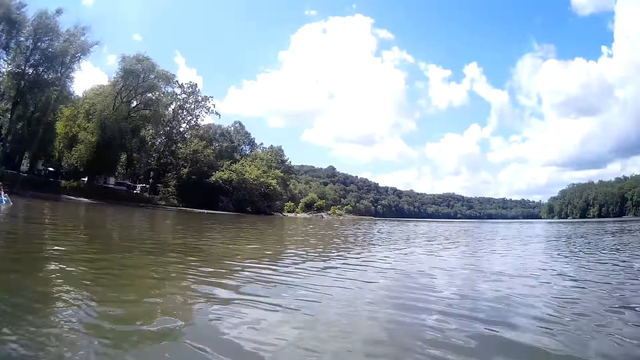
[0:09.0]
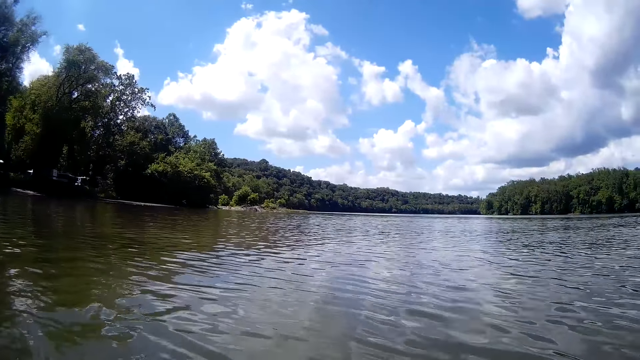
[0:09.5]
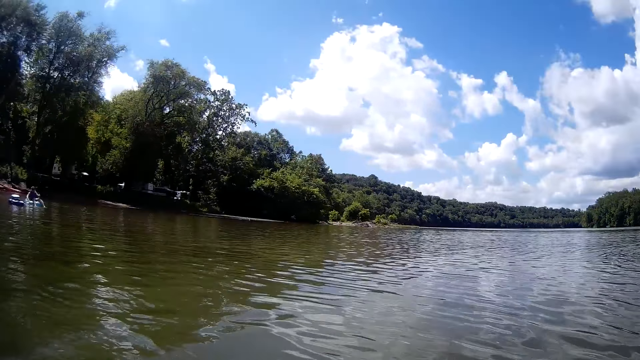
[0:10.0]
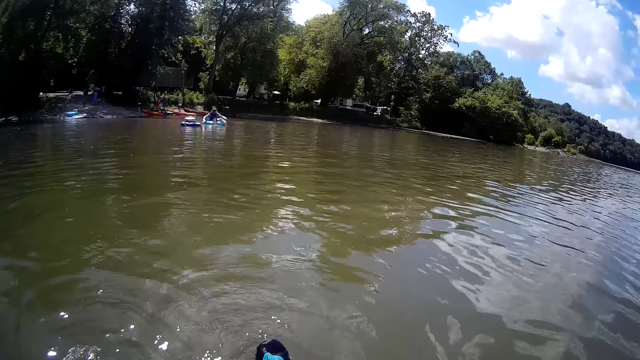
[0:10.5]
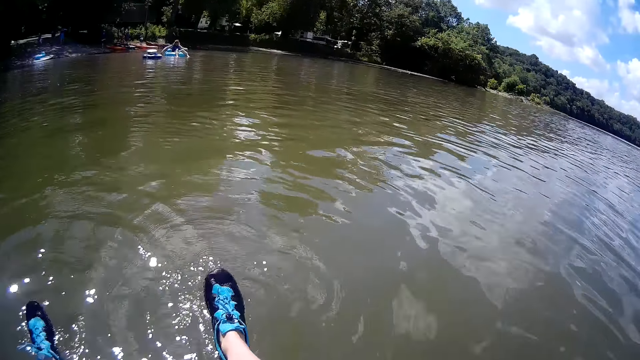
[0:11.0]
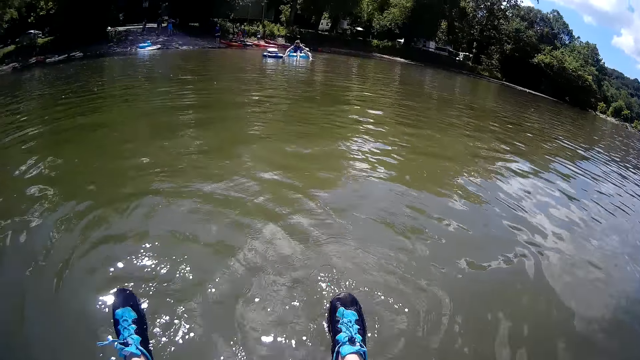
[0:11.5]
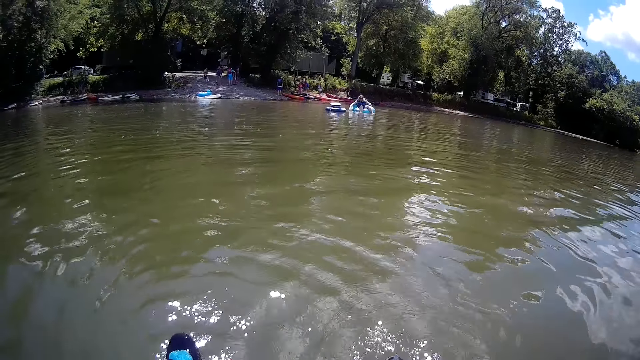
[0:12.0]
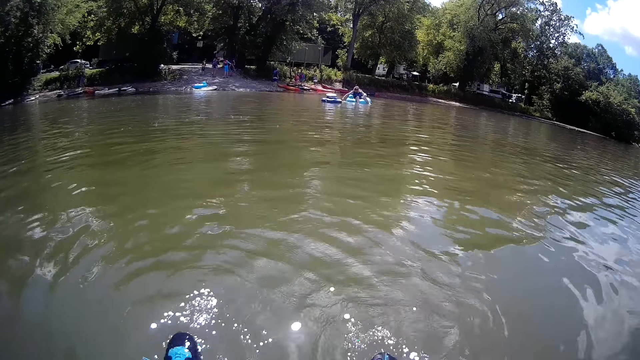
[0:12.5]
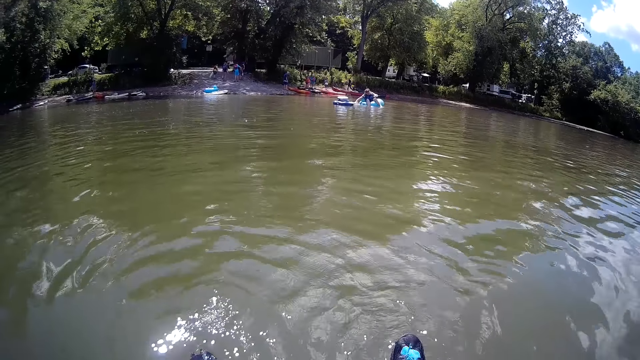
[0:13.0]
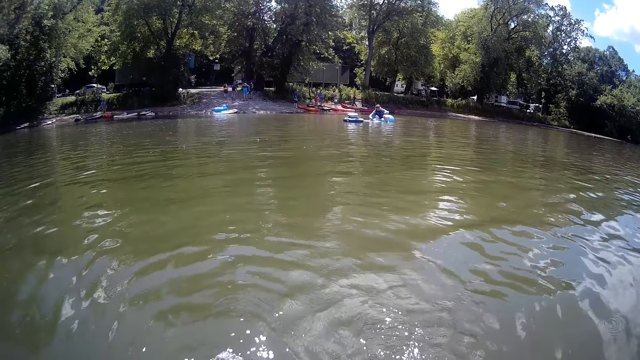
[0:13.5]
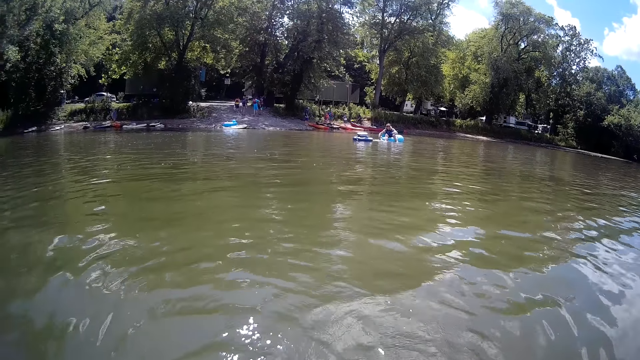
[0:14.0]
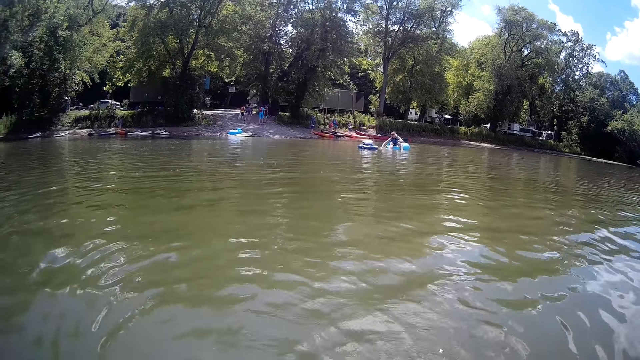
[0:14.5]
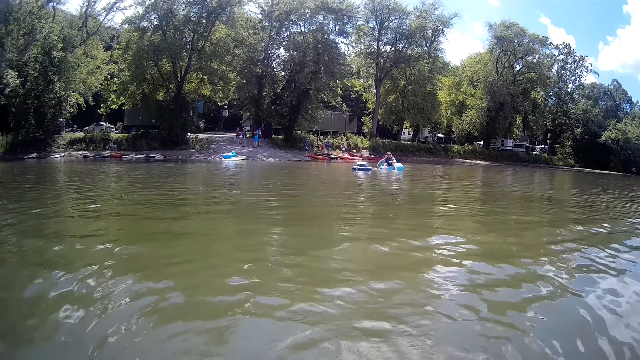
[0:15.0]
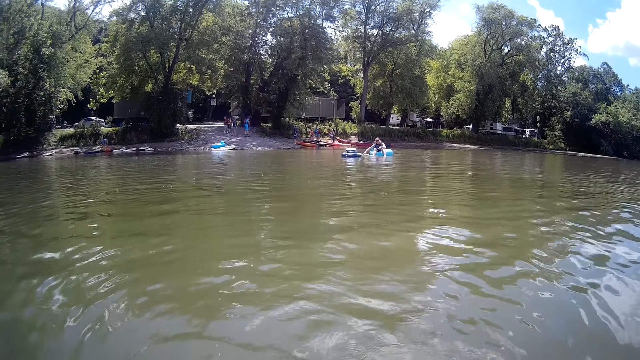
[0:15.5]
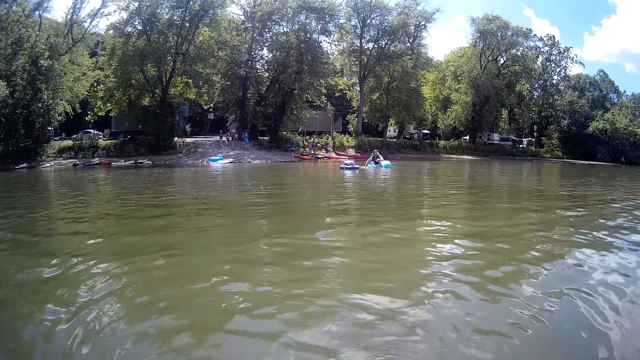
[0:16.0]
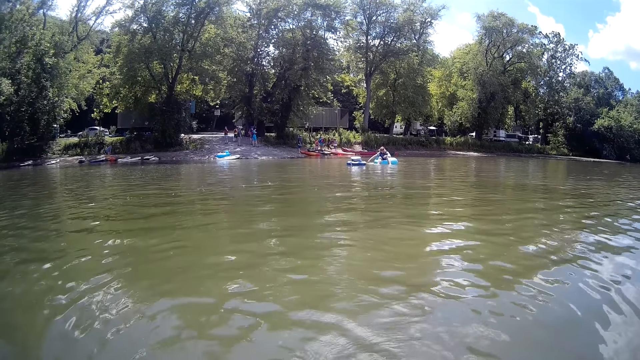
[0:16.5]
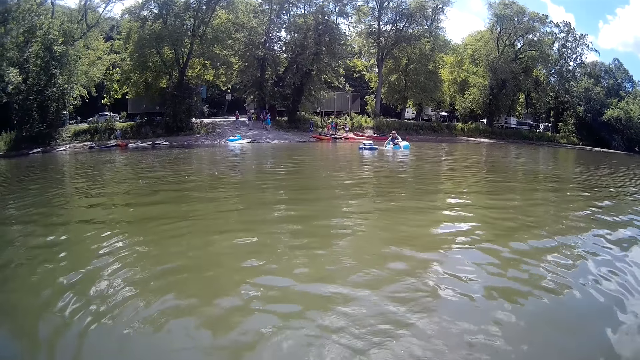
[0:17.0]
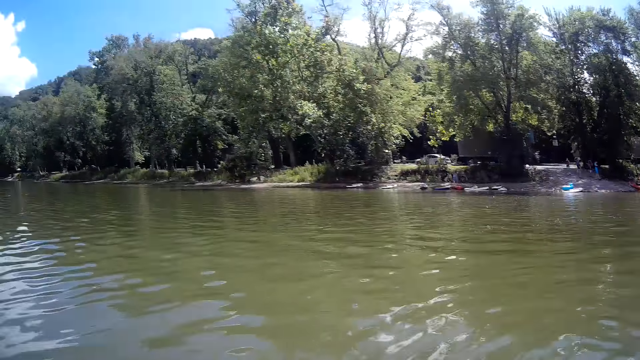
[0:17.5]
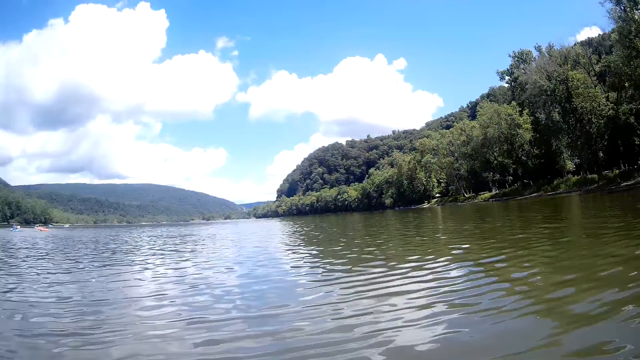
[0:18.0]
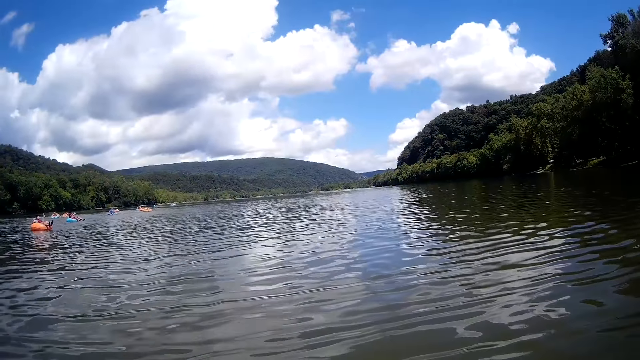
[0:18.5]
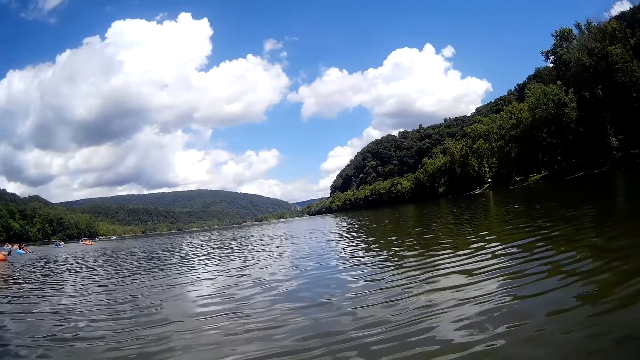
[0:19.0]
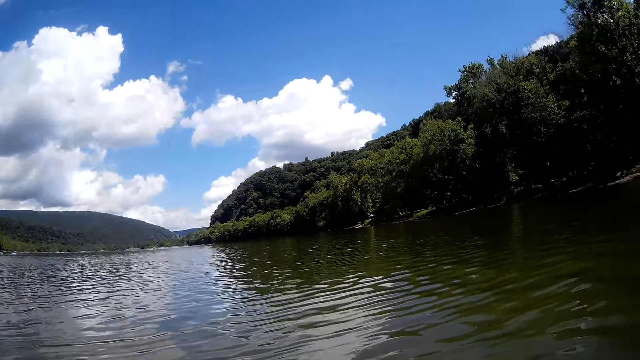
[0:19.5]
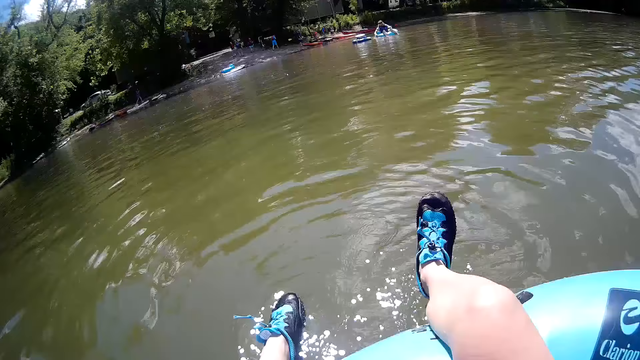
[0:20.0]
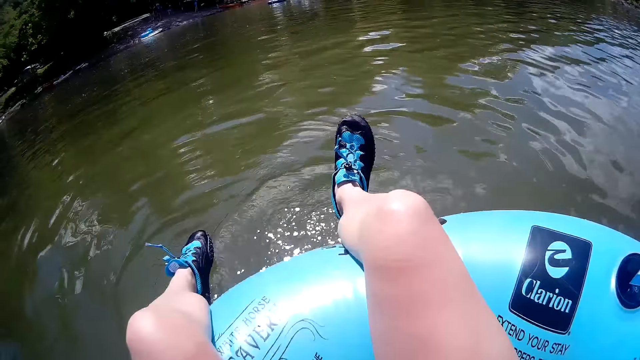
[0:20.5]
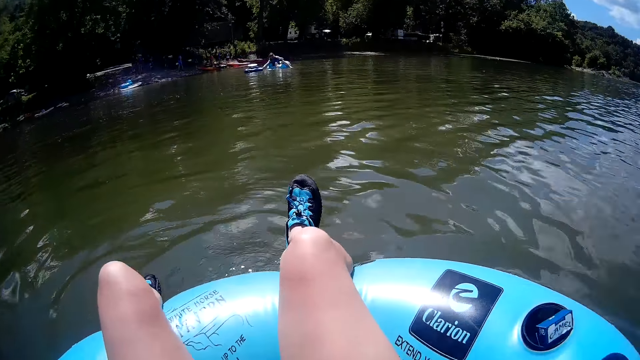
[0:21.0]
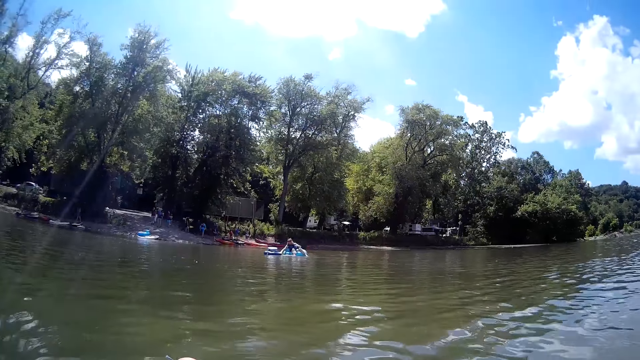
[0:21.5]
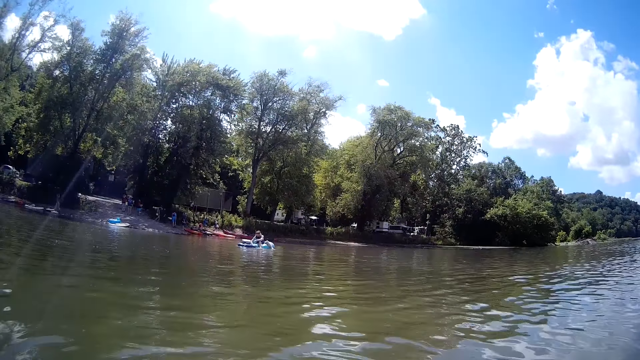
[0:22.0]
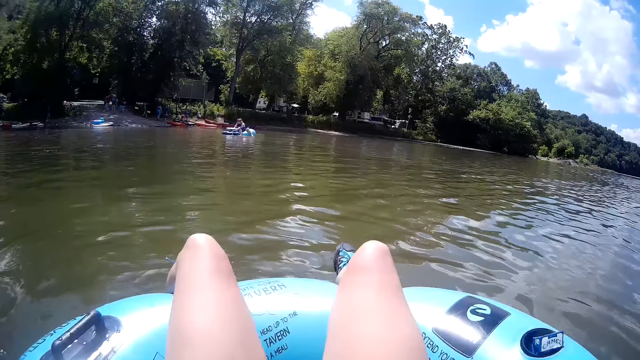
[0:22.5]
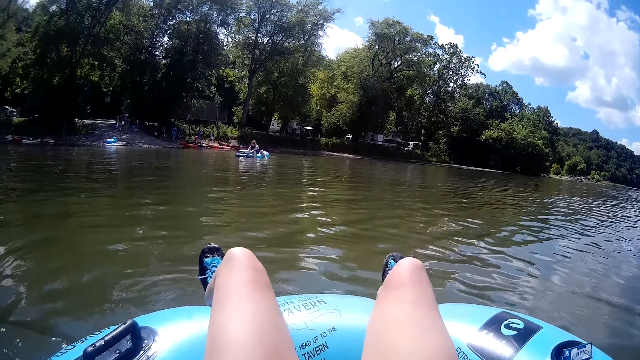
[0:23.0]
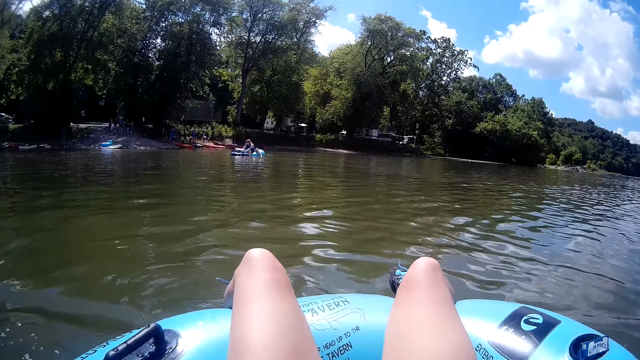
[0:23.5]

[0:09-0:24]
The camera wearer taps water with her legs. The man stirs an inflated boat in the water with his right hand. The camera wearer looks on the left hand side of the lake. She stirs the inflated boat in the water with both hands.

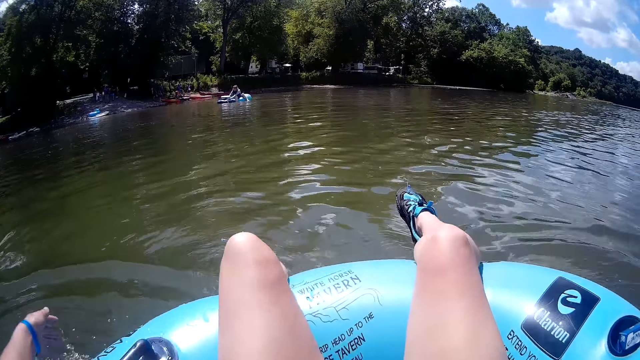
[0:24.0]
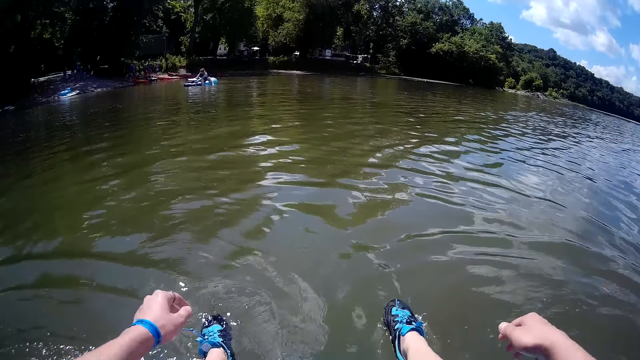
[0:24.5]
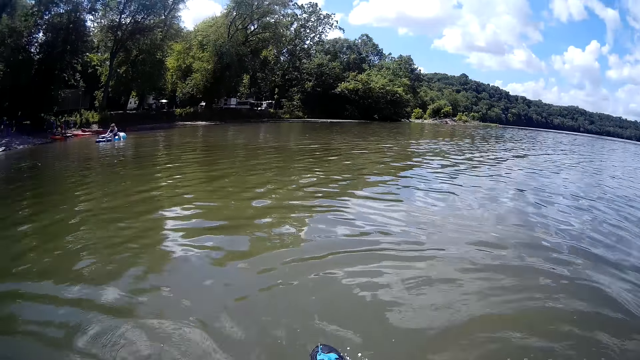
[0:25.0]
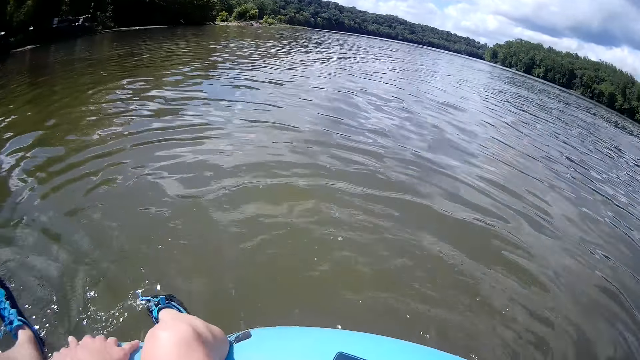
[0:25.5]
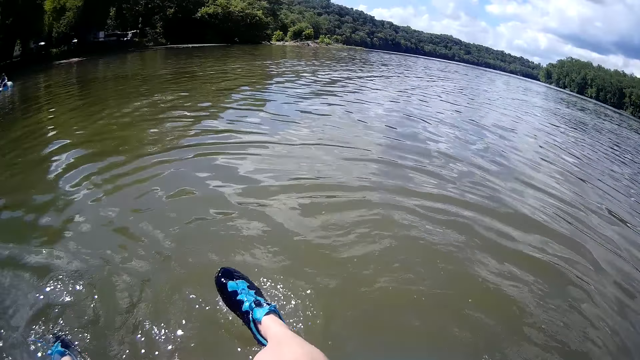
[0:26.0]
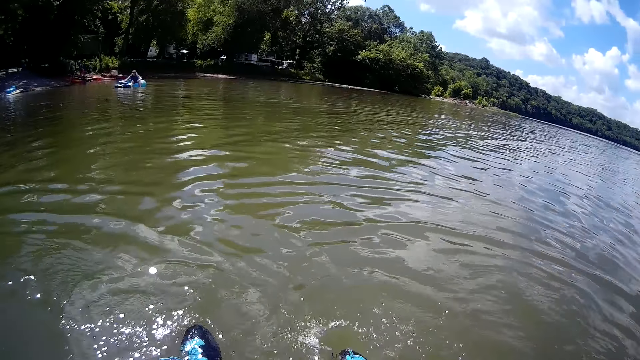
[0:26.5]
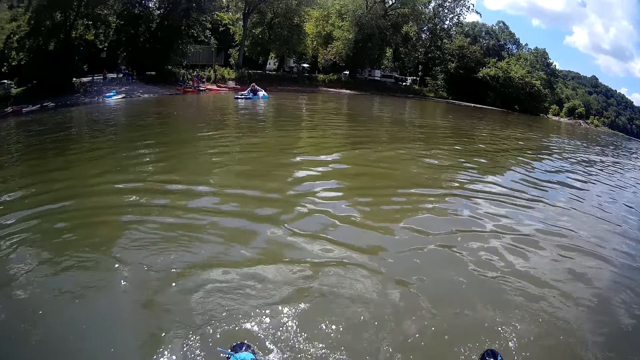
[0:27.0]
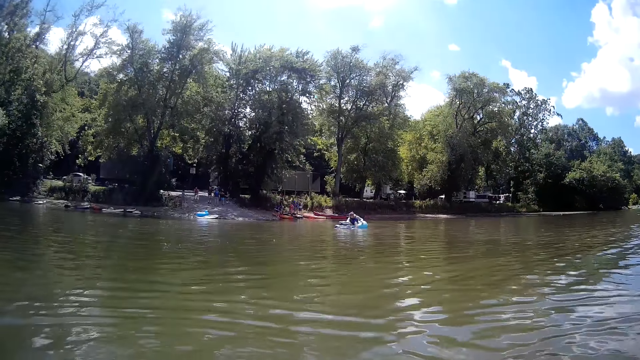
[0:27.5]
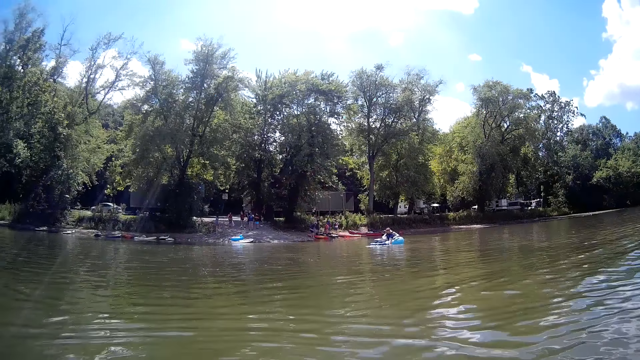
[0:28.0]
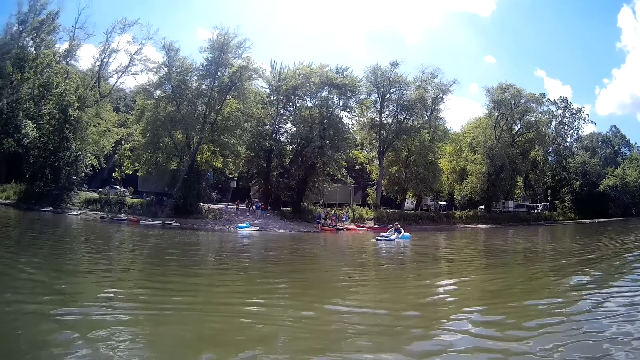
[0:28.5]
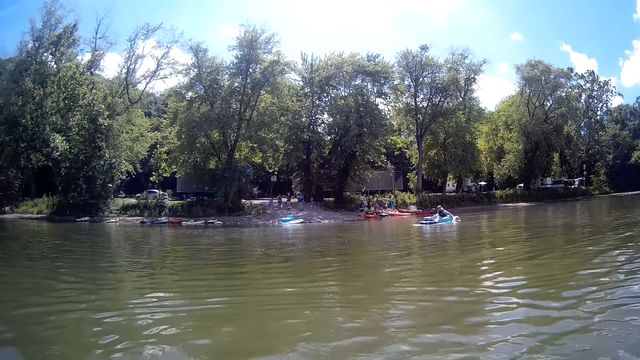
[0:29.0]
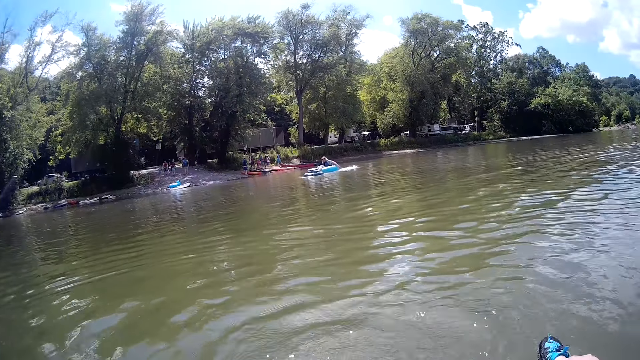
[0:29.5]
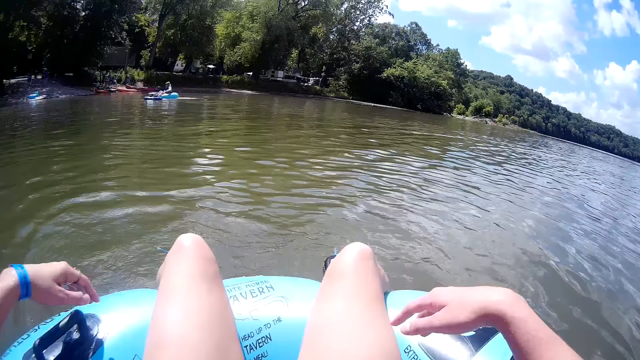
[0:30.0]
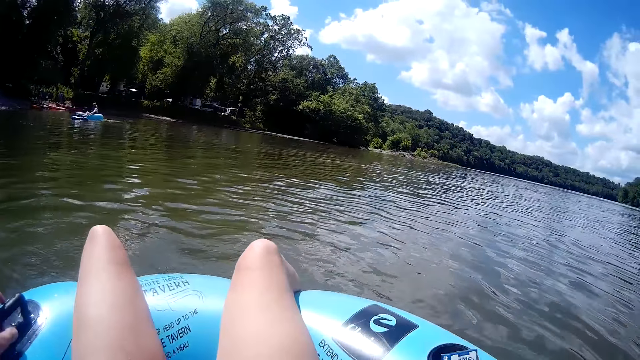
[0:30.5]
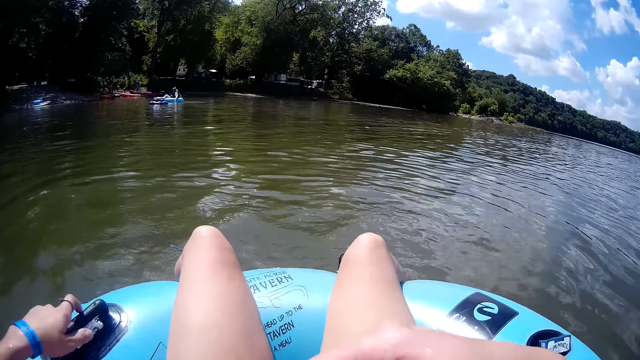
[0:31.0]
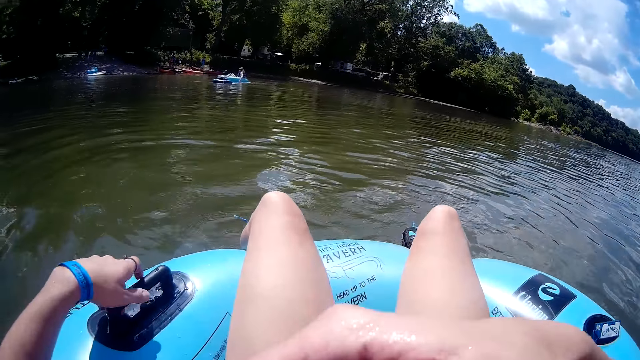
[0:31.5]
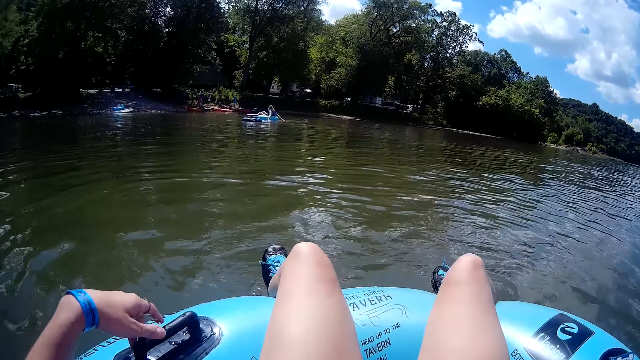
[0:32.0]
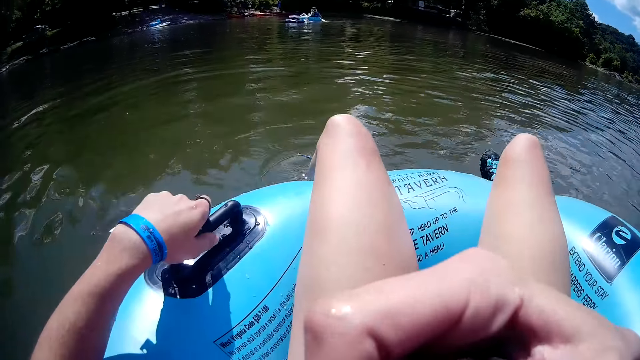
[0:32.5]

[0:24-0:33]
The camera wearer partially submerges her left leg in water. She taps water with her legs. The man stirs the inflated boat in the water with both hands. The camera wearer raises her left hand. She holds the inflated boat with her left hand.
